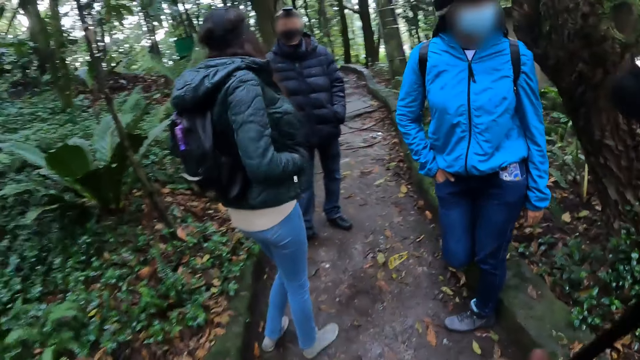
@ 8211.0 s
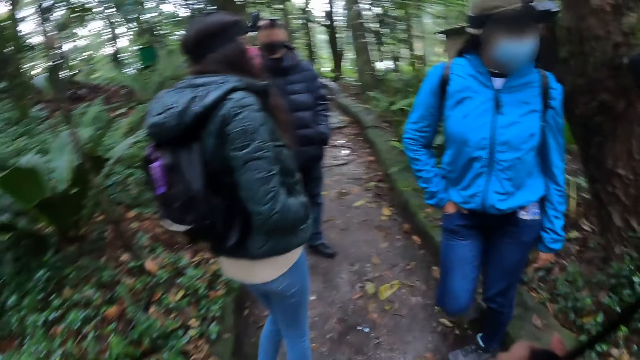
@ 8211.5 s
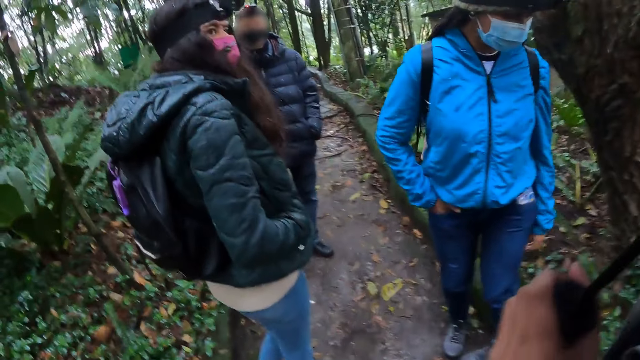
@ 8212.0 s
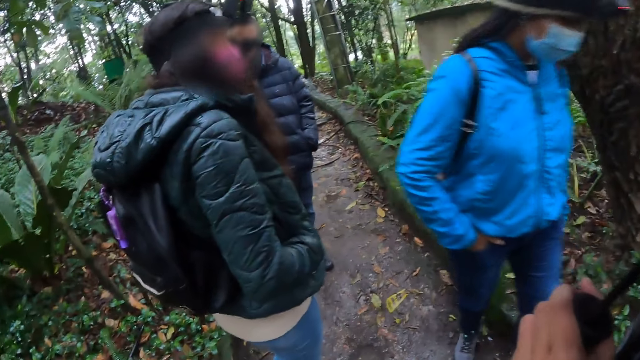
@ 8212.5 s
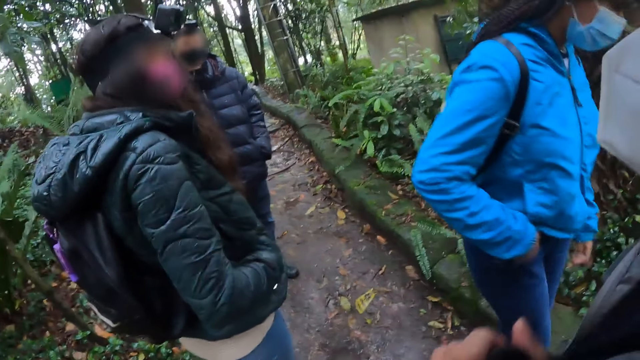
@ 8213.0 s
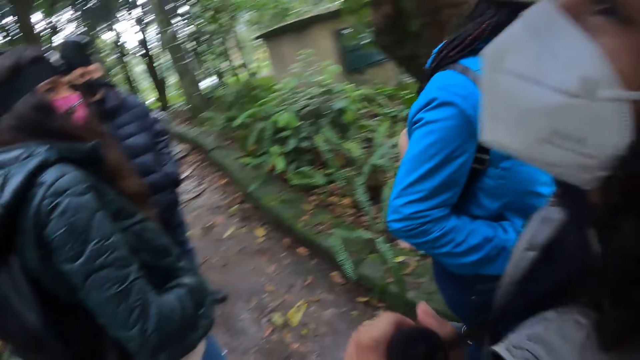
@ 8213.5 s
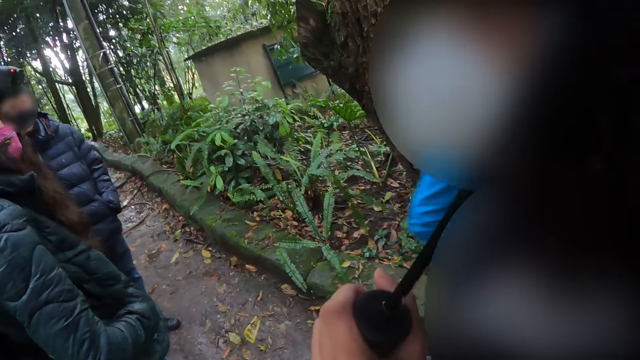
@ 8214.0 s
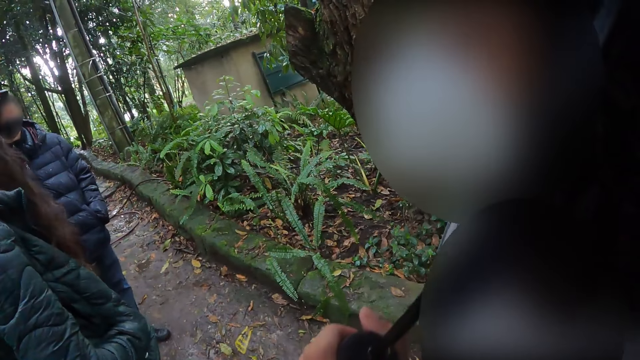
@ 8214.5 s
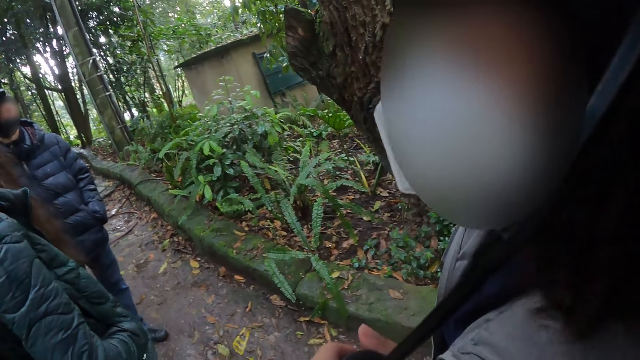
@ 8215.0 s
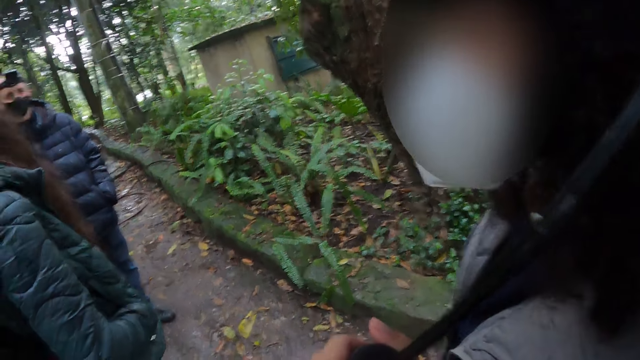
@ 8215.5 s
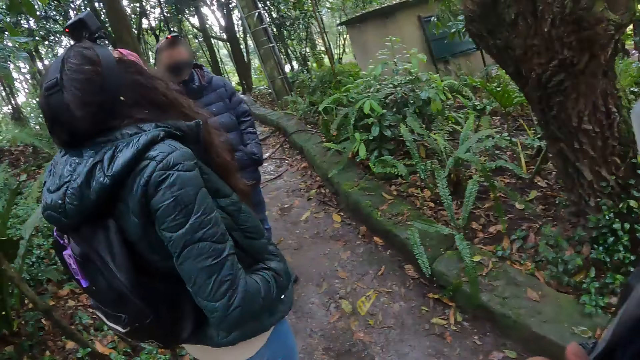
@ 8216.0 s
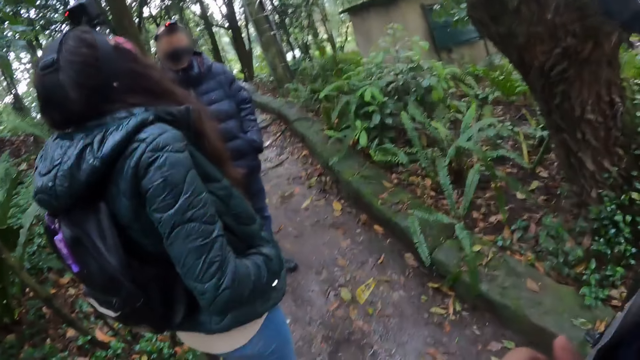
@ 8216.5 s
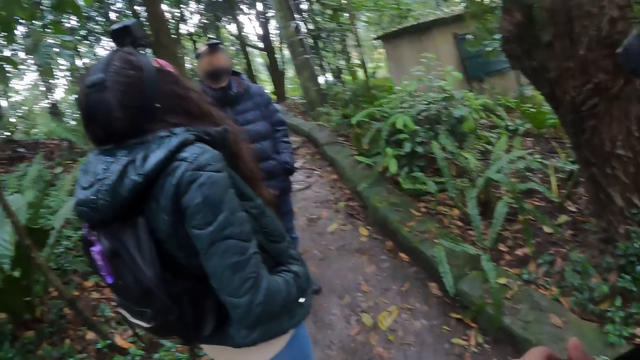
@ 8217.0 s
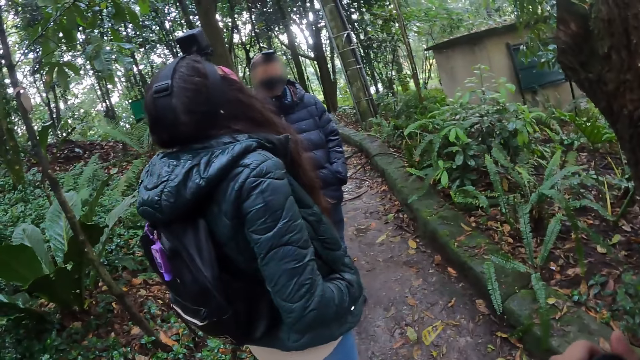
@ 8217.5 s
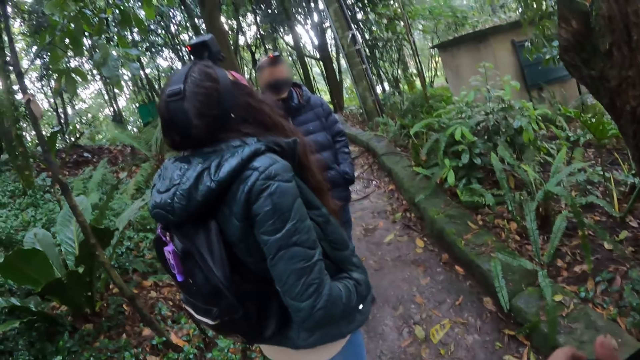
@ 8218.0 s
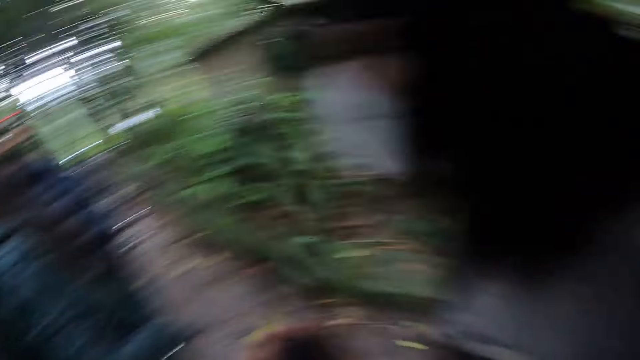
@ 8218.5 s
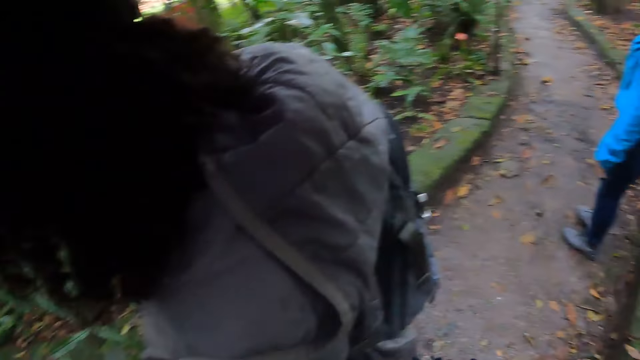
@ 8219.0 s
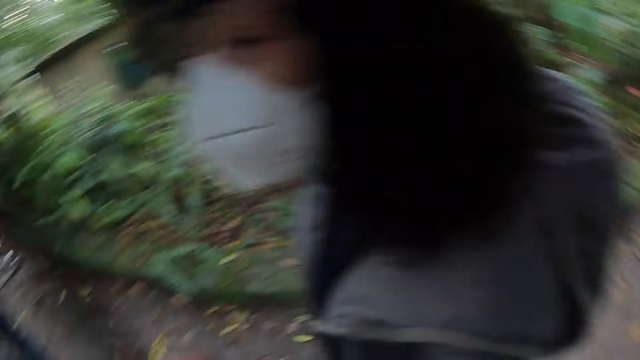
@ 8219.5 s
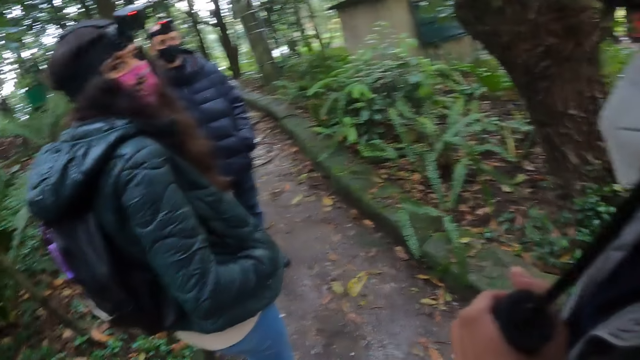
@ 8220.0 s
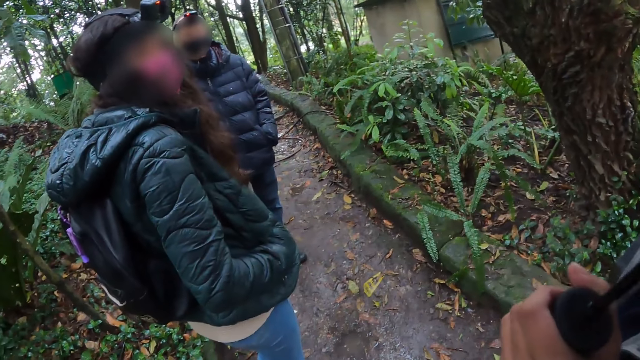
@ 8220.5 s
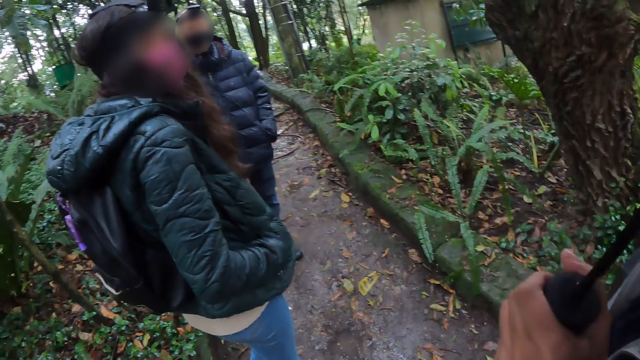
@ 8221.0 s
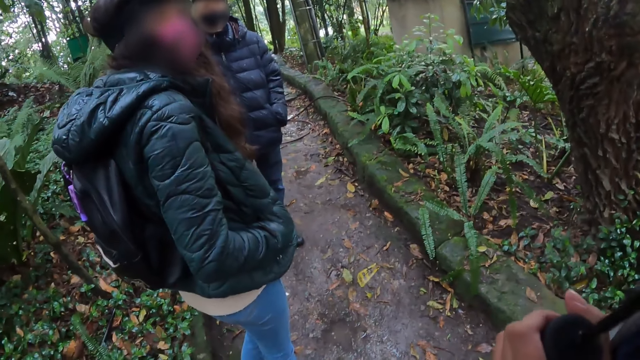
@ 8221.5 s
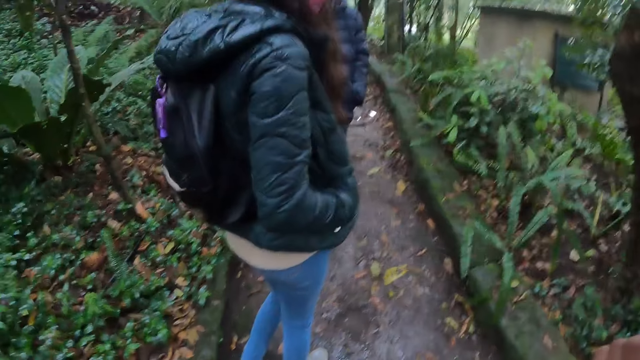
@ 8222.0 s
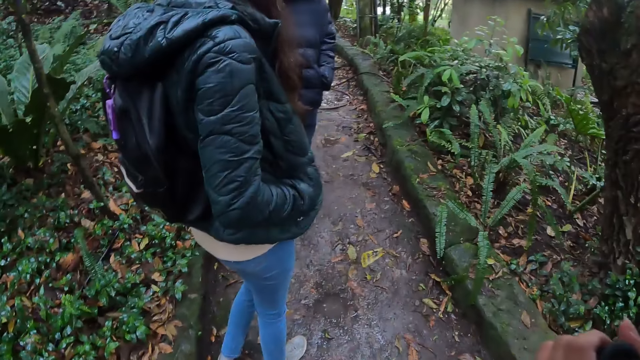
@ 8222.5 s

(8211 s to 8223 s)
The camera wearer stands. They look around.

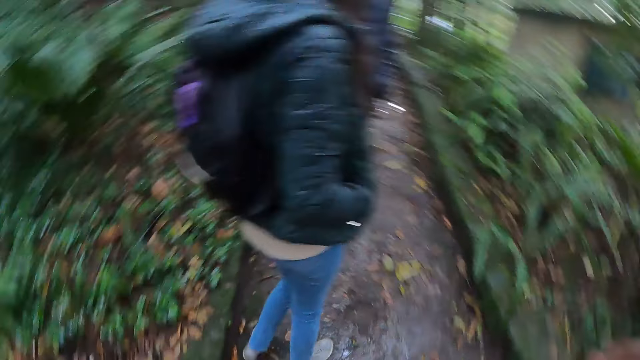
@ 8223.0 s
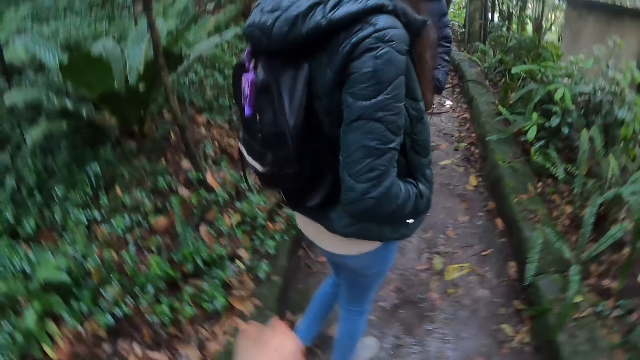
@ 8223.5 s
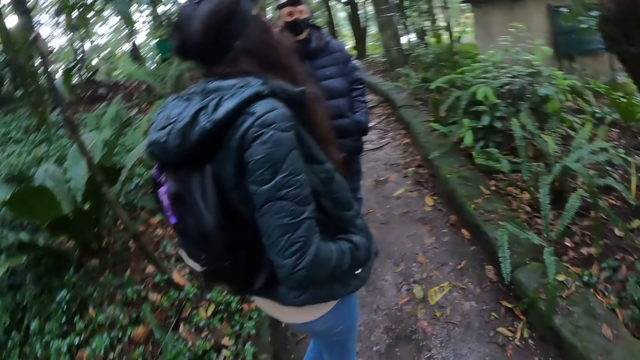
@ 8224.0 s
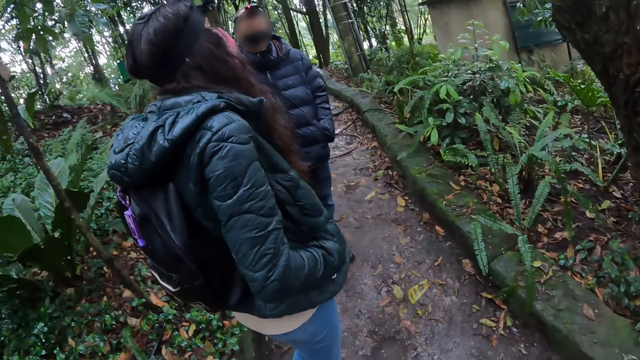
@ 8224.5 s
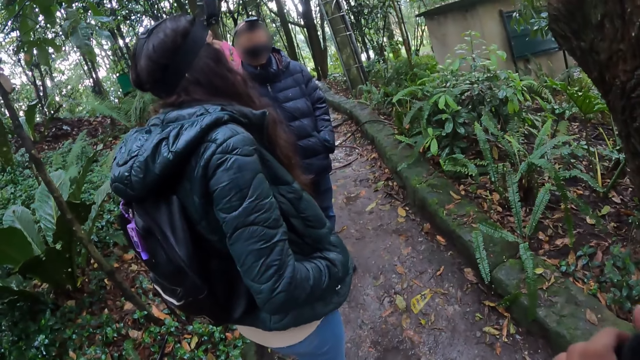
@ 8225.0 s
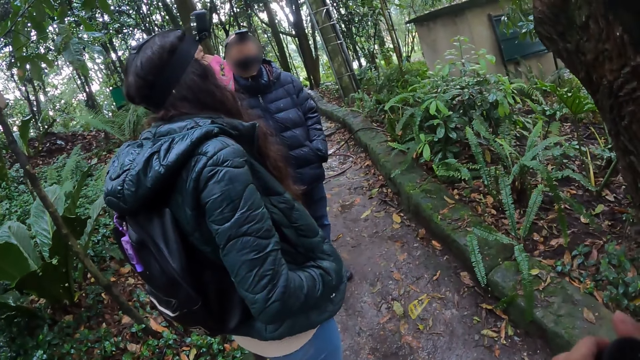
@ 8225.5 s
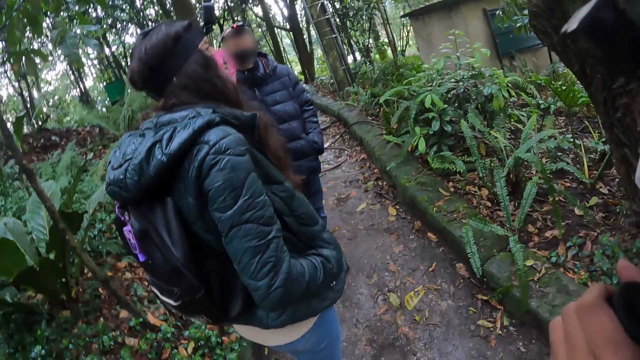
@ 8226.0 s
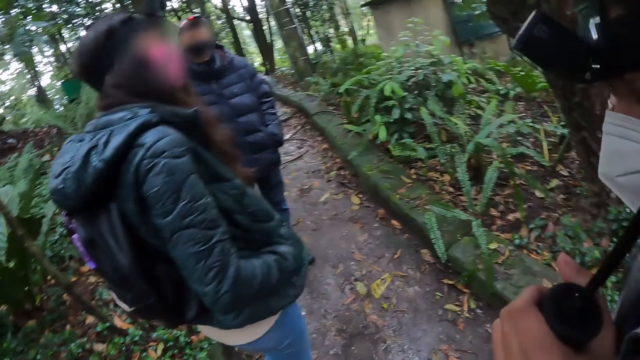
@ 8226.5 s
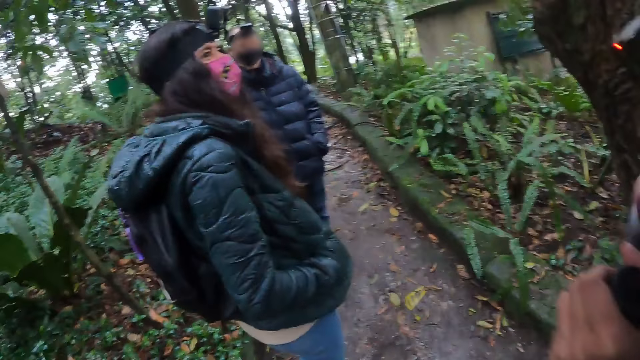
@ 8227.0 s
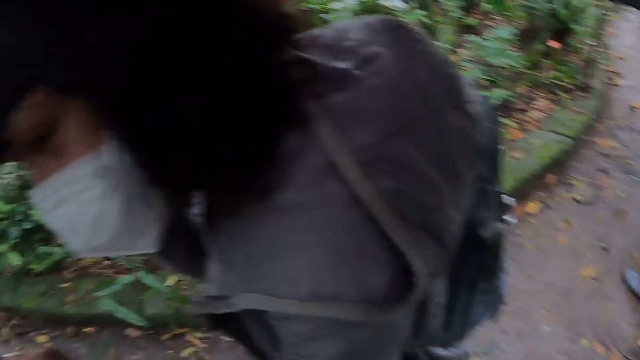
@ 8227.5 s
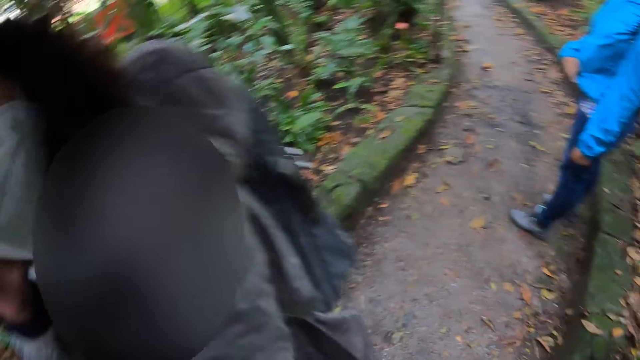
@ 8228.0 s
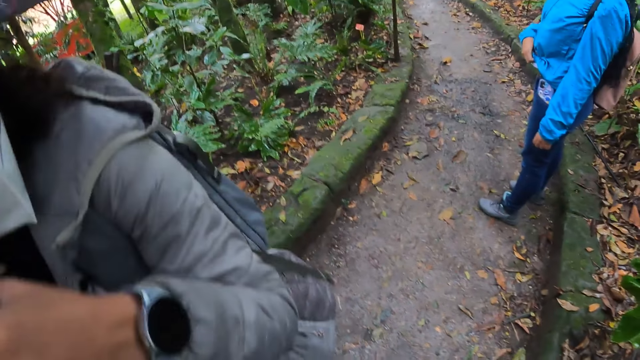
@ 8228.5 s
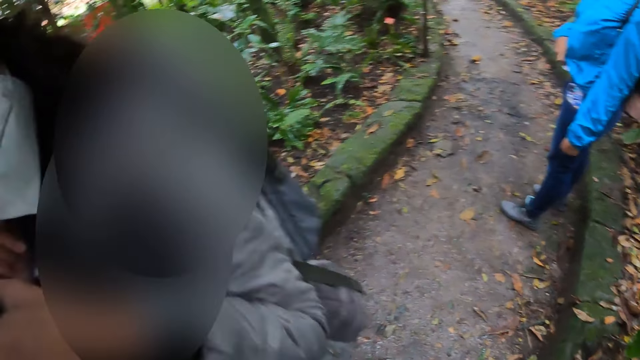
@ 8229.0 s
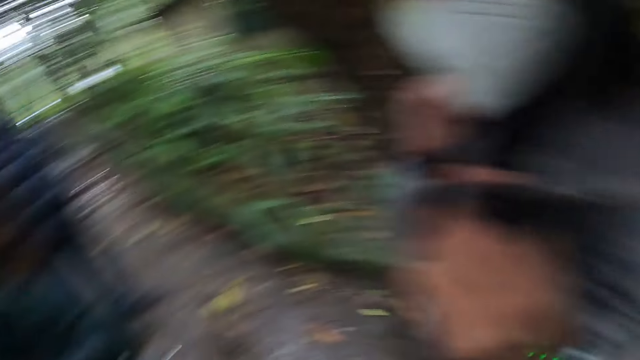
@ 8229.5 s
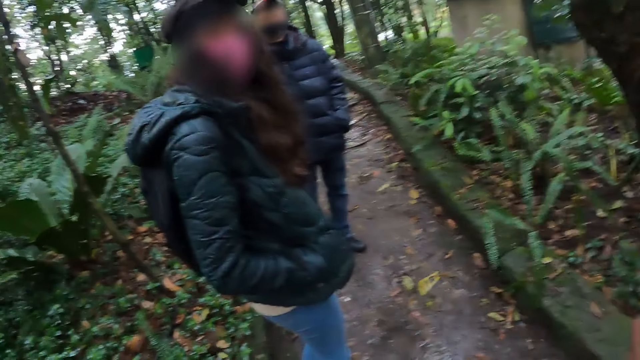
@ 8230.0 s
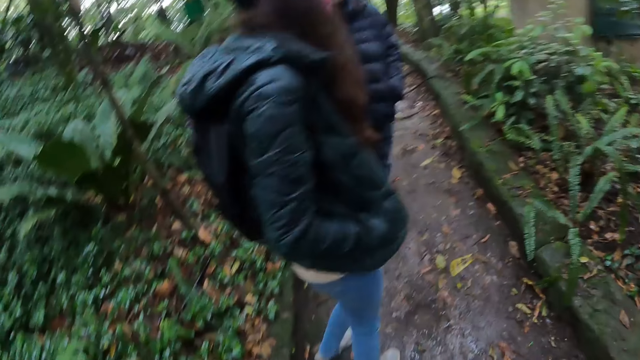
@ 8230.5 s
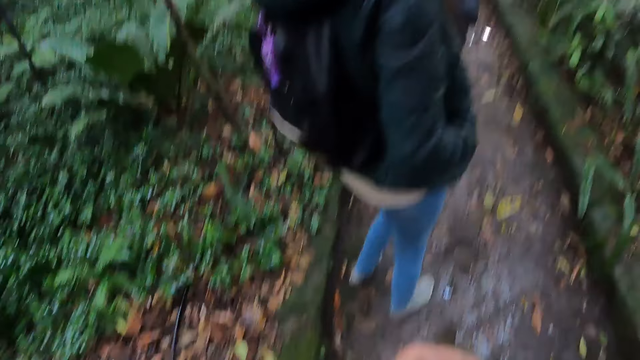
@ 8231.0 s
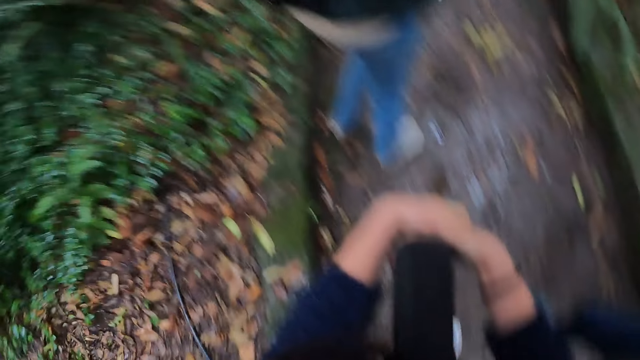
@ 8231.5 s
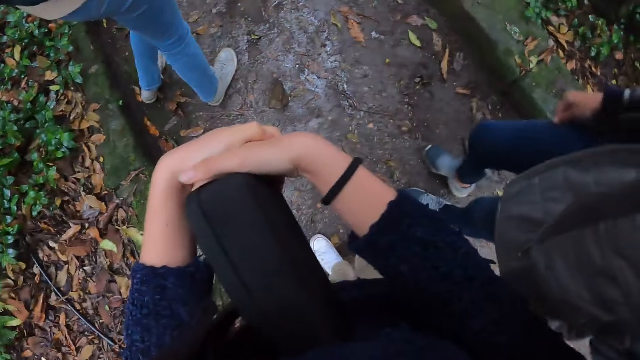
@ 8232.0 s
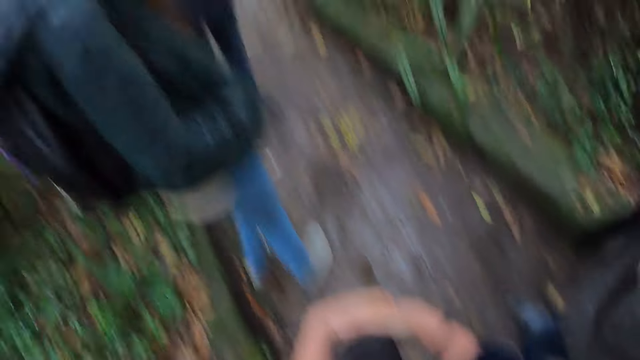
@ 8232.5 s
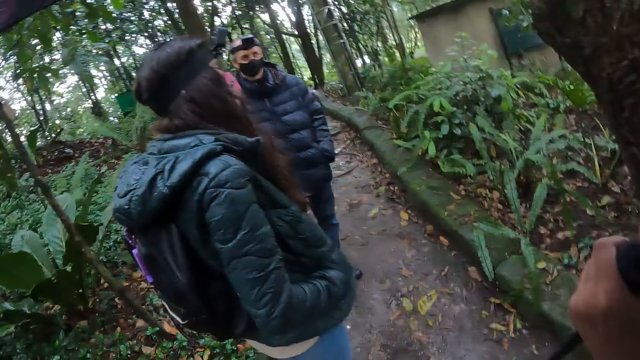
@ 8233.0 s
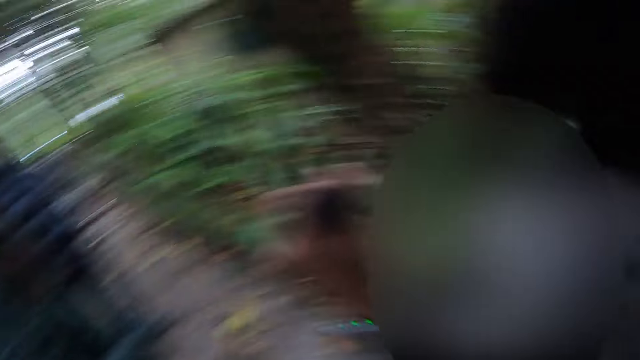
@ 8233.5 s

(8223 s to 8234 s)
The camera wearer interacts with a lady. They hold the case.
